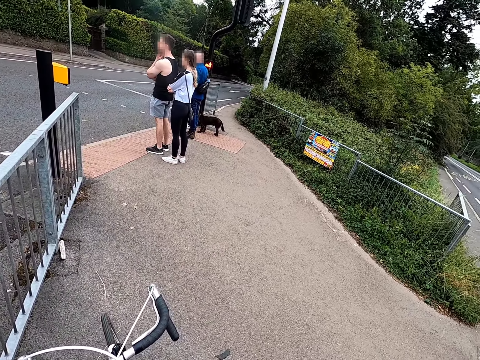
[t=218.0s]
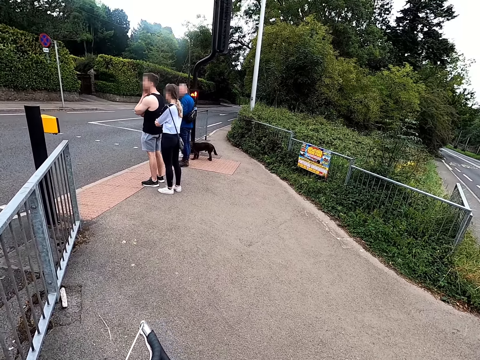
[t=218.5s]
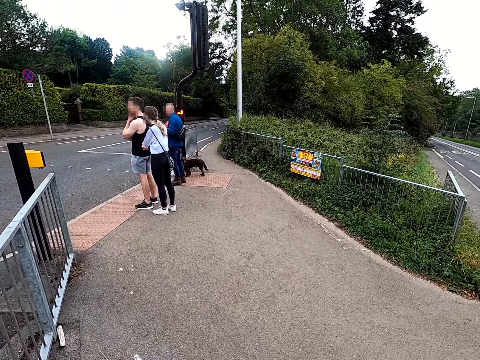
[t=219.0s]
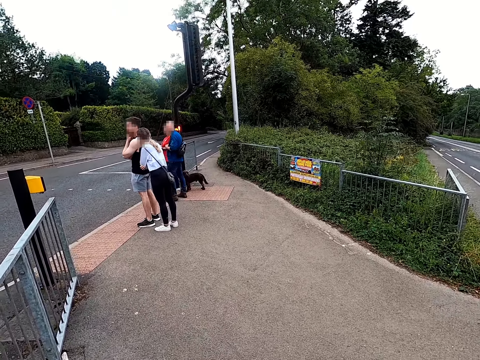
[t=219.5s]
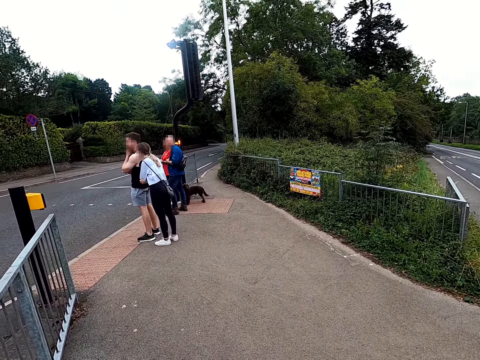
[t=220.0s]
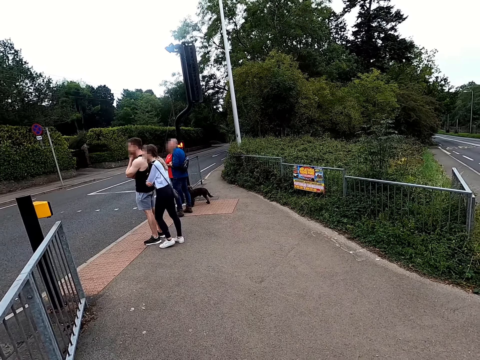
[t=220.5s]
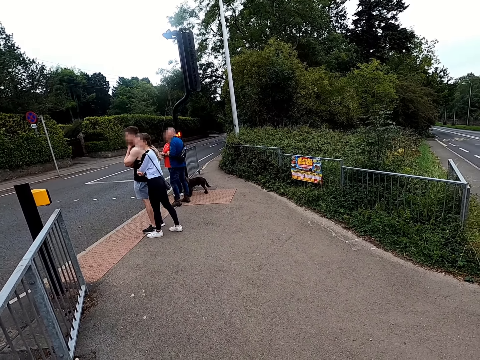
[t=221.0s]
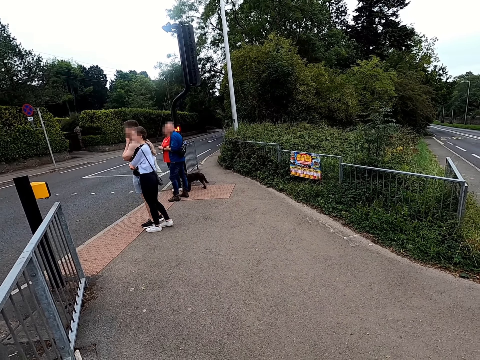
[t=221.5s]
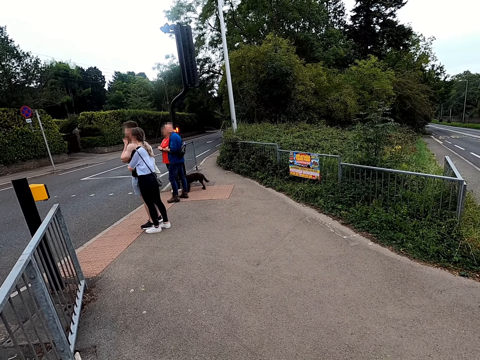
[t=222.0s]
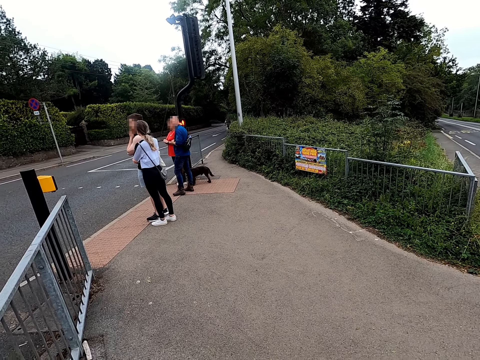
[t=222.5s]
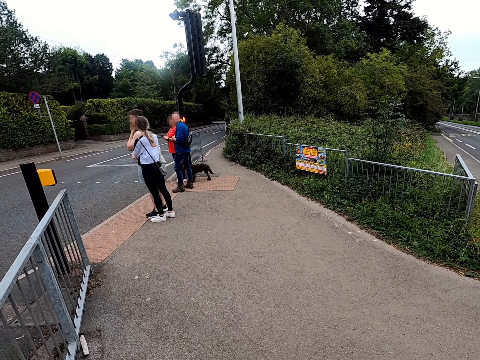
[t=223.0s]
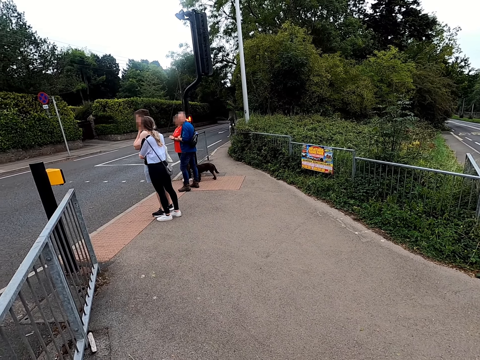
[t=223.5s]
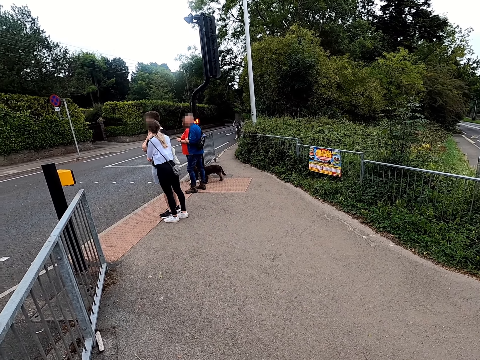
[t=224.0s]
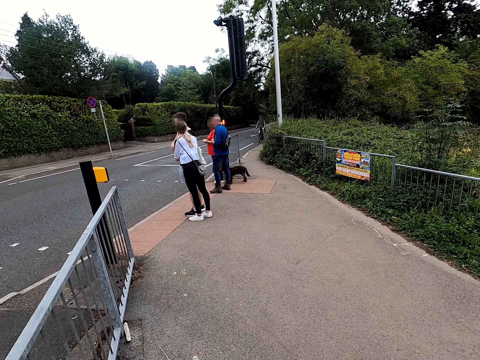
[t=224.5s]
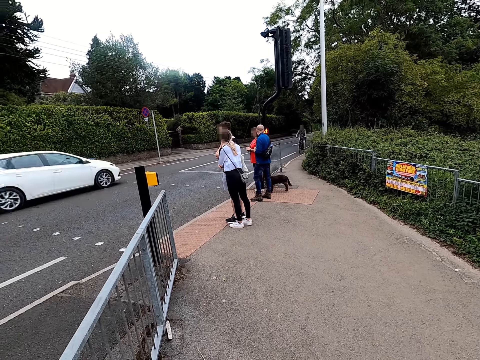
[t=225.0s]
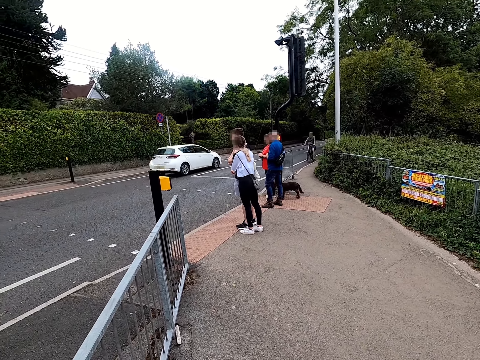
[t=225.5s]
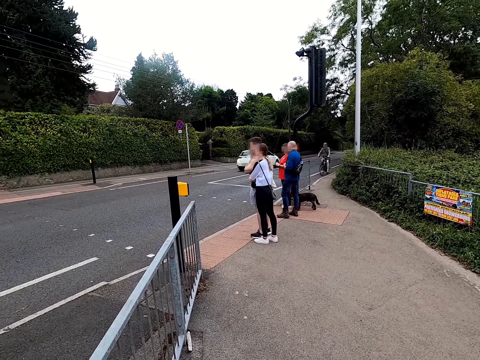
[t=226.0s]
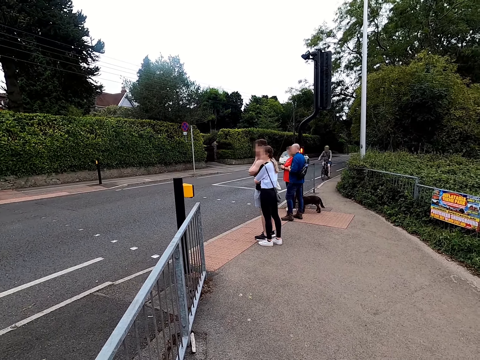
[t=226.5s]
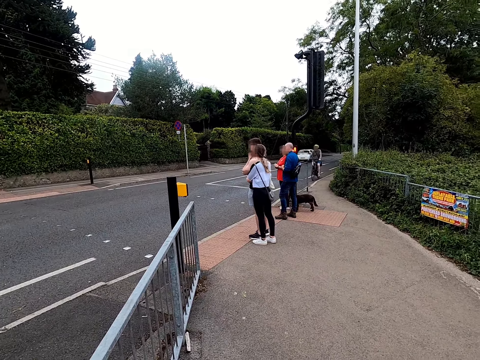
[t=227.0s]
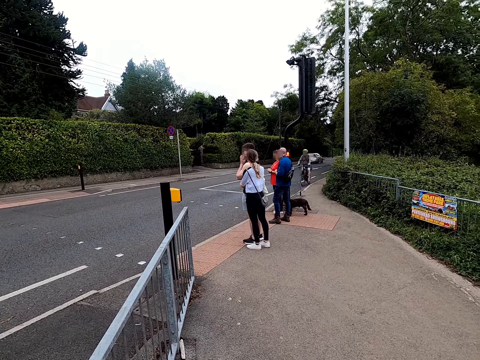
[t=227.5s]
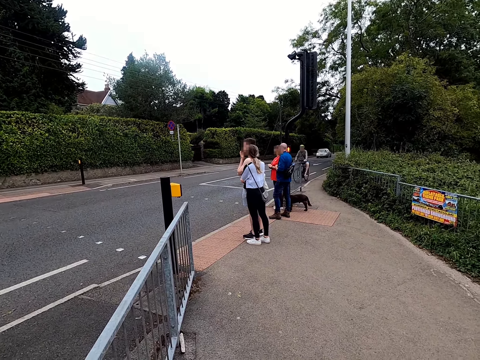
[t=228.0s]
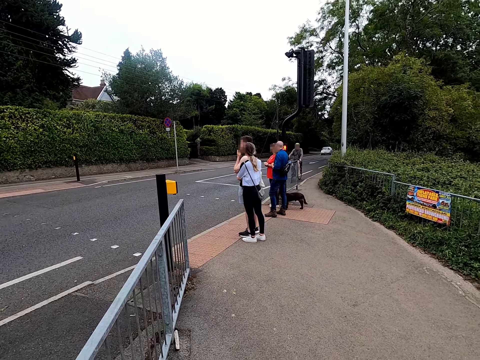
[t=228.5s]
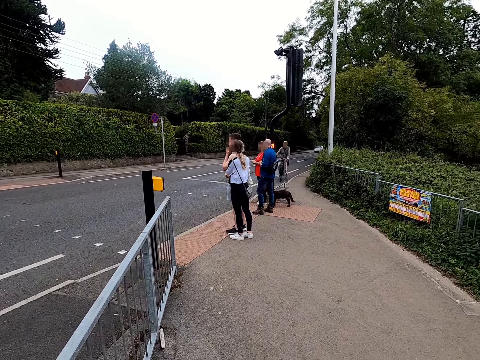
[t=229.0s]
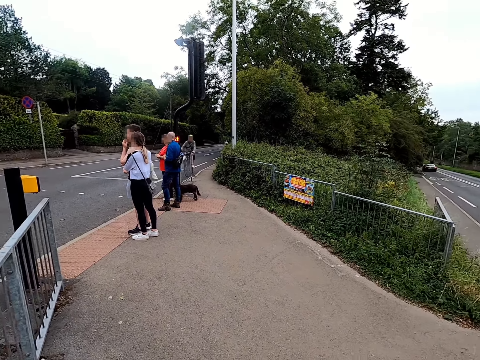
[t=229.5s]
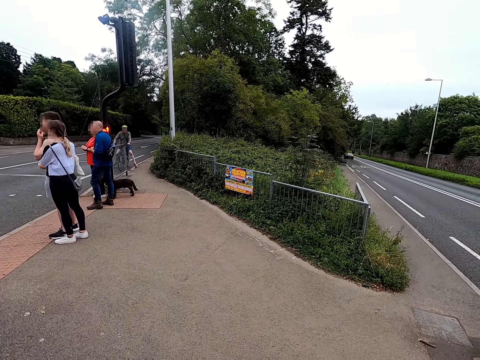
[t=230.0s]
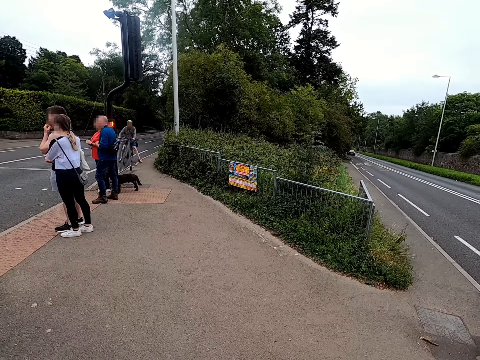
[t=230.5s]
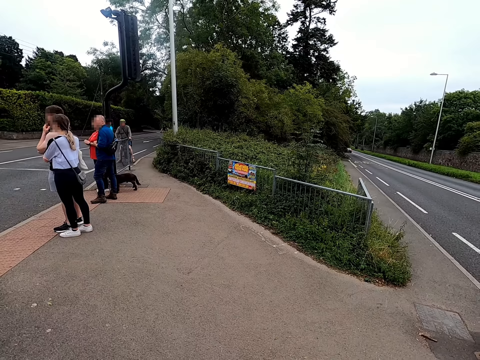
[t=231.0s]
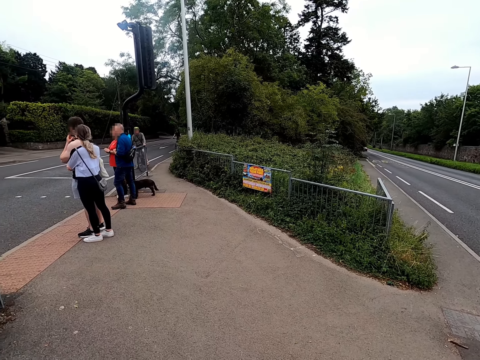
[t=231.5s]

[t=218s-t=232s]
The camera wearer looks around. A man cycles.

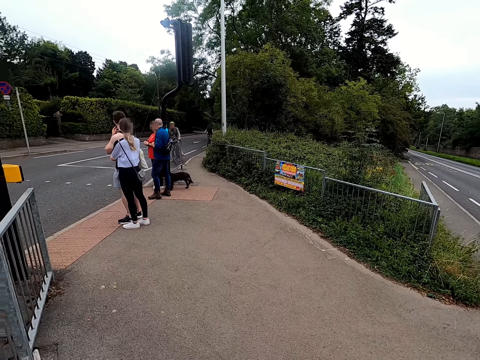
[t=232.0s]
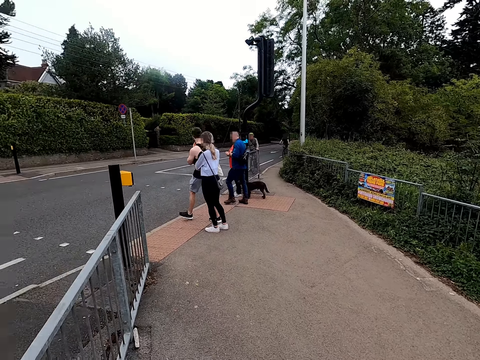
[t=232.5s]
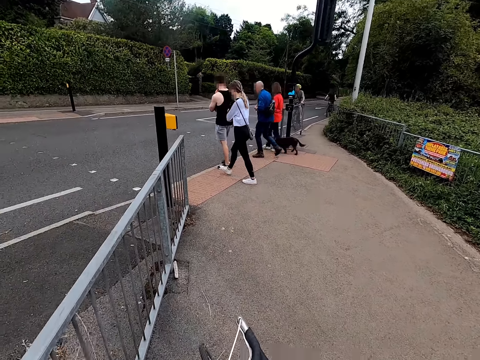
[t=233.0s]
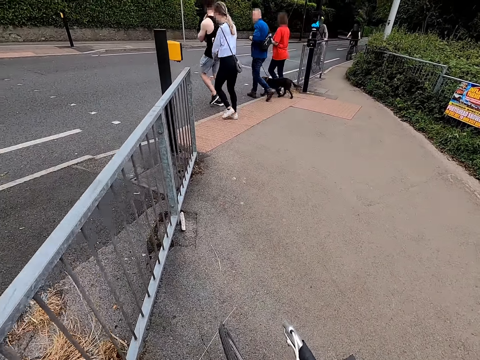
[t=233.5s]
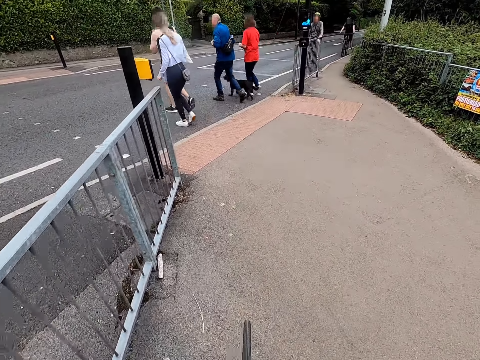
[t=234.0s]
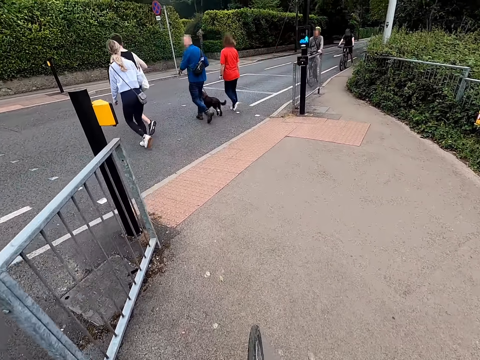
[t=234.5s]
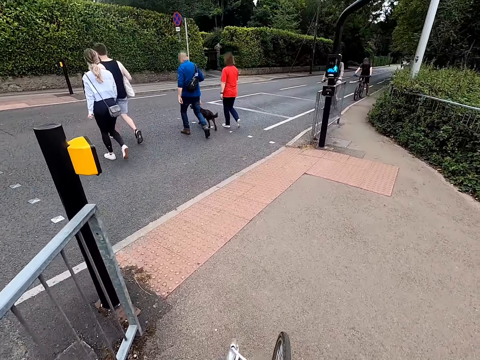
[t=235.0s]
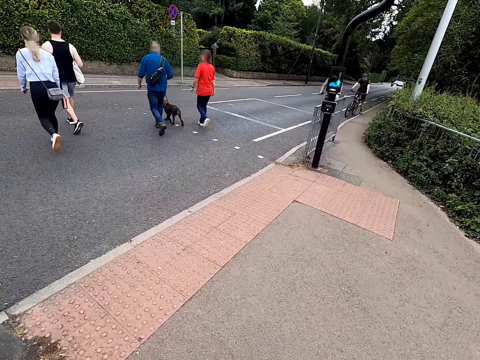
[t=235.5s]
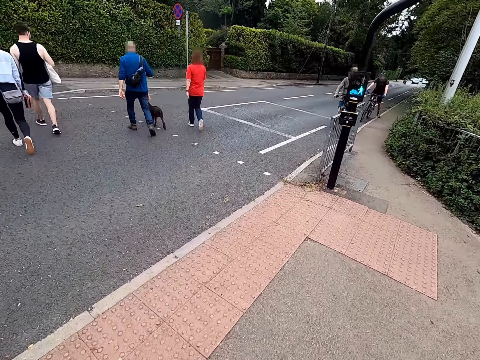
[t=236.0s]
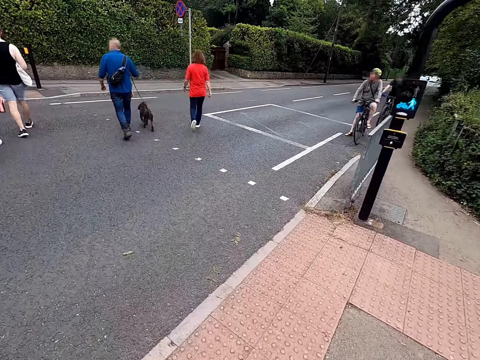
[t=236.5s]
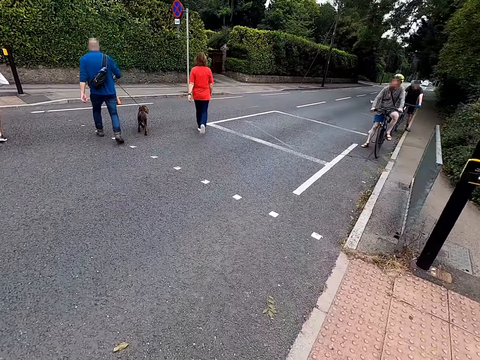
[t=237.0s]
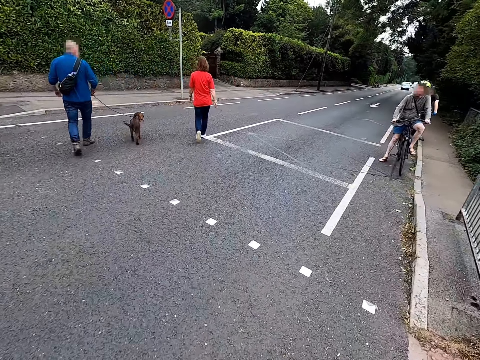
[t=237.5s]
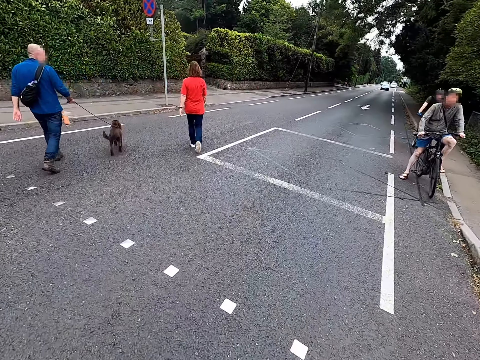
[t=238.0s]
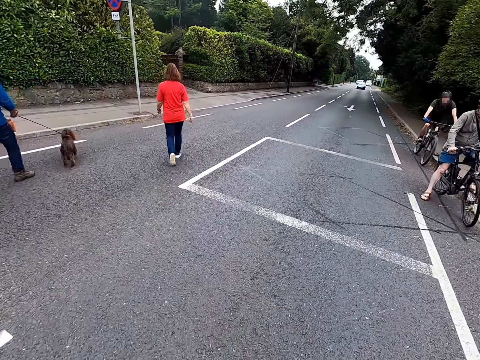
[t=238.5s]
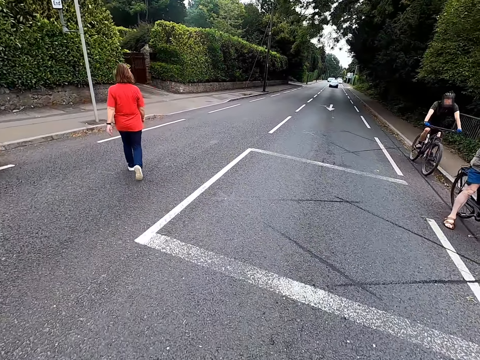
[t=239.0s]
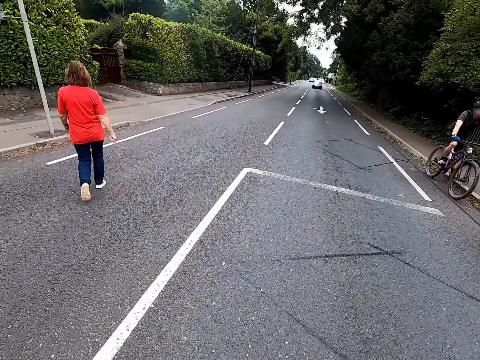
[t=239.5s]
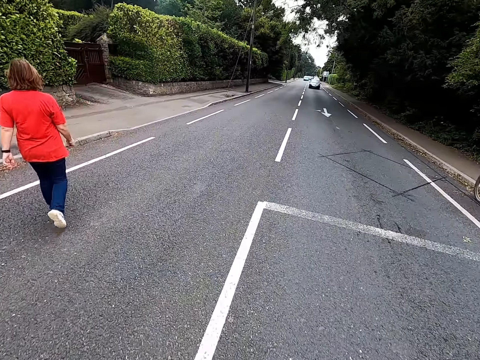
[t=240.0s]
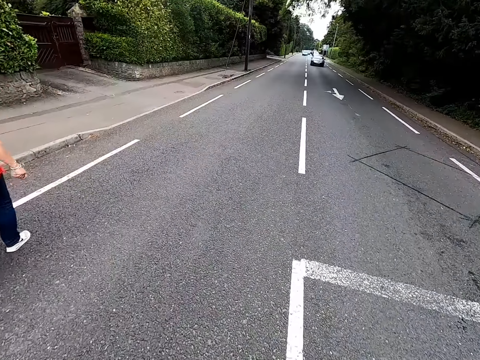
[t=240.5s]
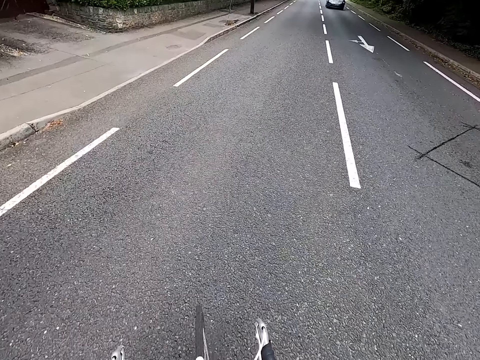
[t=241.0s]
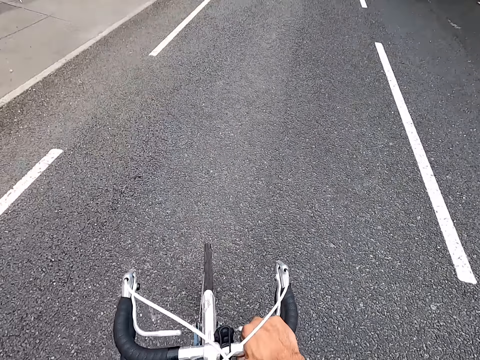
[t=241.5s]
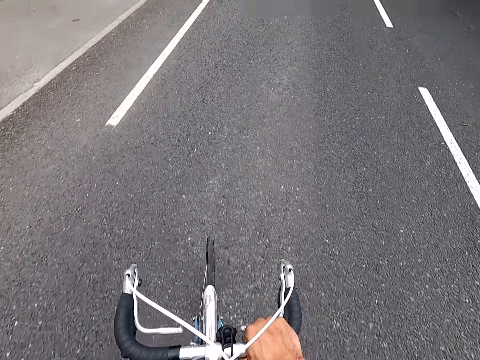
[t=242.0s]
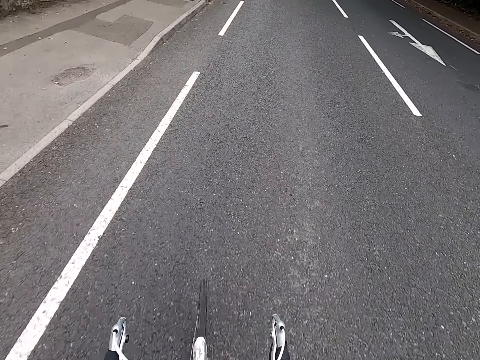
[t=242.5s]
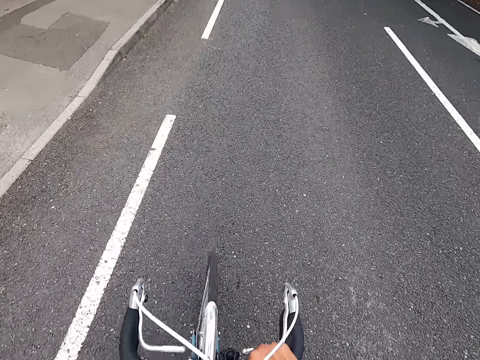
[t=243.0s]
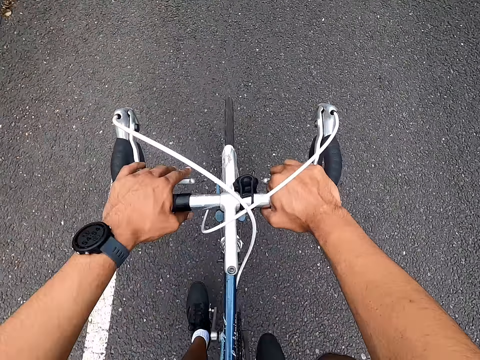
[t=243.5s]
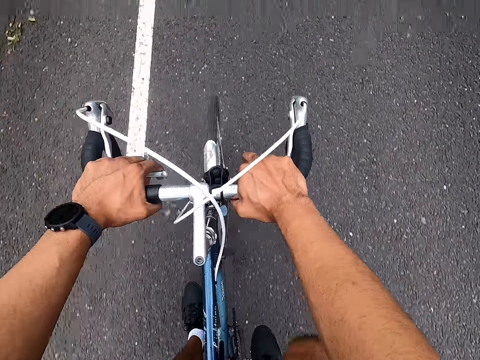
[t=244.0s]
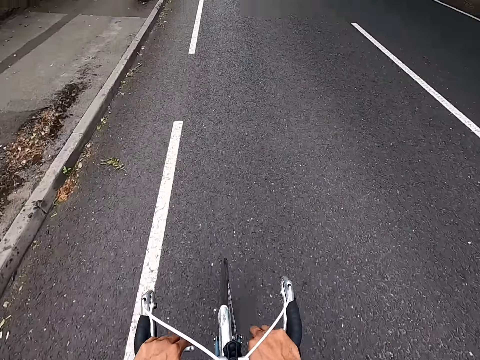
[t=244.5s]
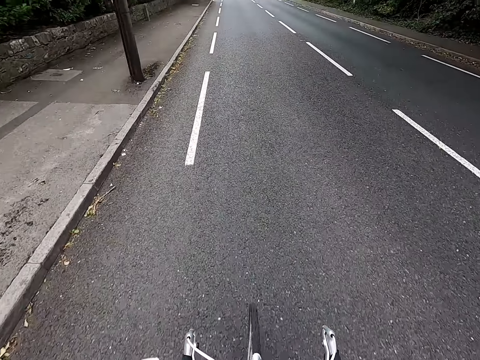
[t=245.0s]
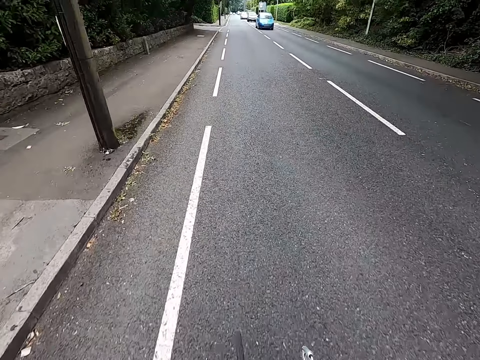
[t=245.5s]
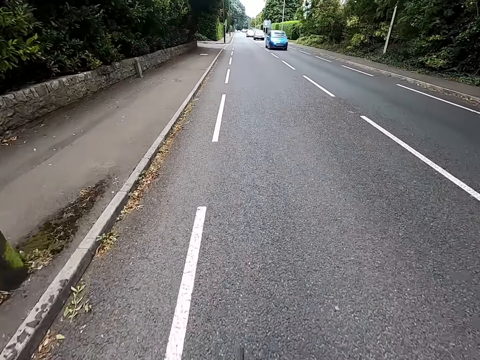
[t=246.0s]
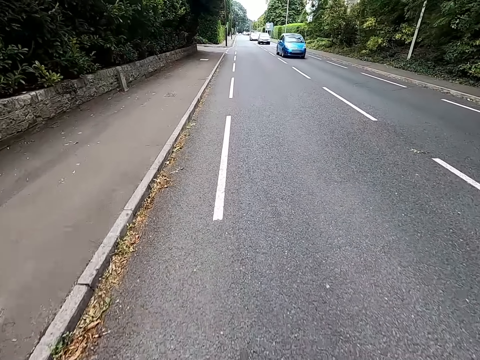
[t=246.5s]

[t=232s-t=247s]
A man walks. The camera wearer rides a bicycle. Another man walks. Another man walks. Another man holds a bike. The second man walks. A woman walks. The camera wearer cycles.
